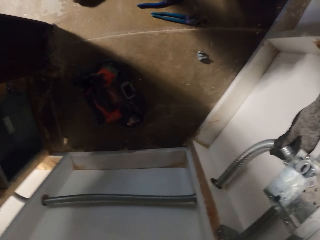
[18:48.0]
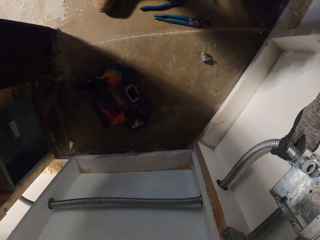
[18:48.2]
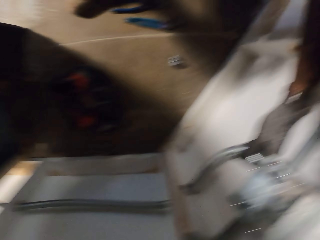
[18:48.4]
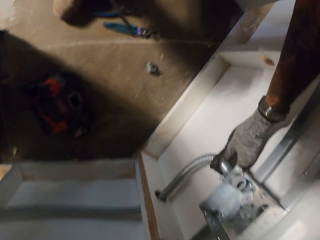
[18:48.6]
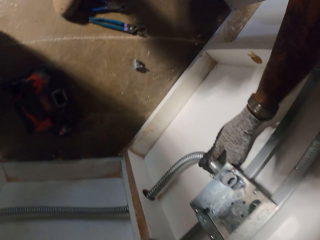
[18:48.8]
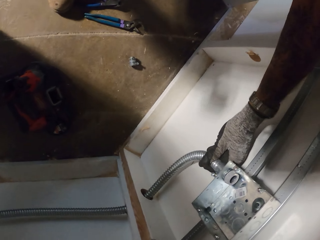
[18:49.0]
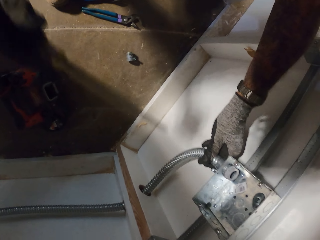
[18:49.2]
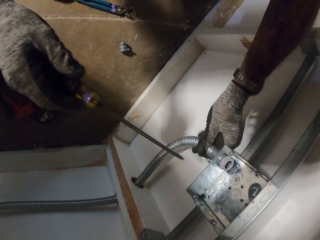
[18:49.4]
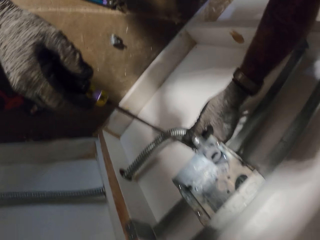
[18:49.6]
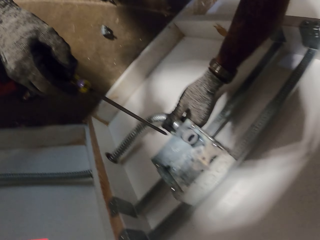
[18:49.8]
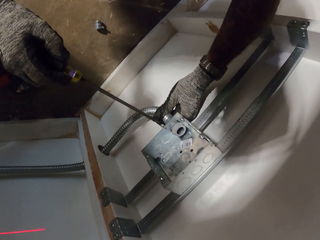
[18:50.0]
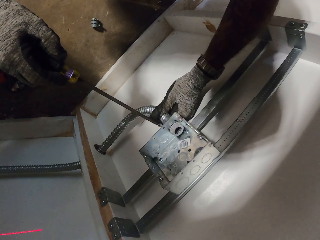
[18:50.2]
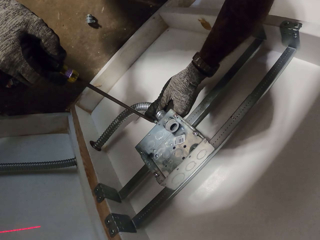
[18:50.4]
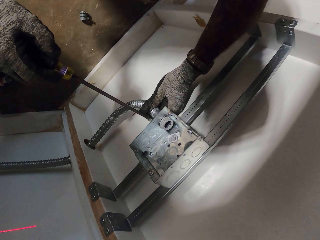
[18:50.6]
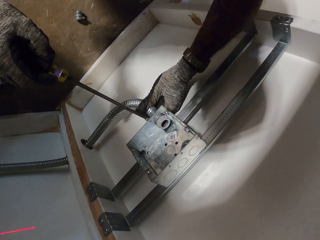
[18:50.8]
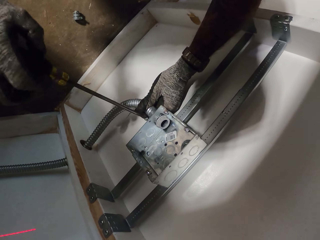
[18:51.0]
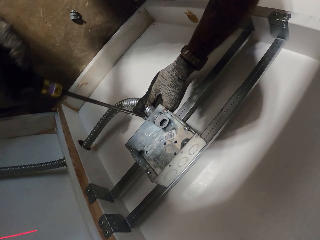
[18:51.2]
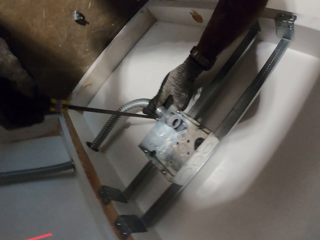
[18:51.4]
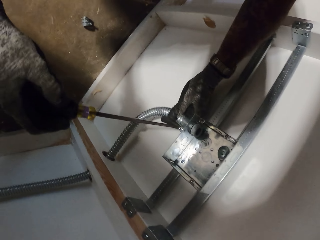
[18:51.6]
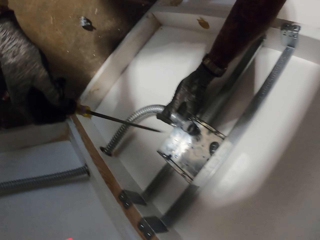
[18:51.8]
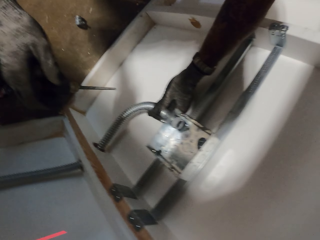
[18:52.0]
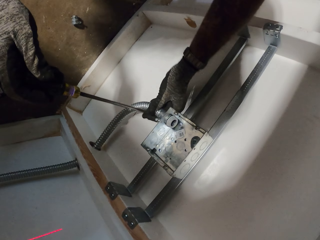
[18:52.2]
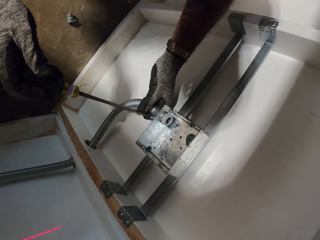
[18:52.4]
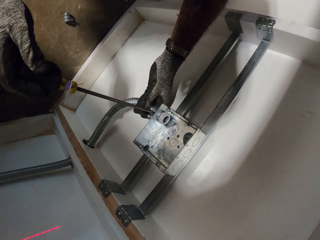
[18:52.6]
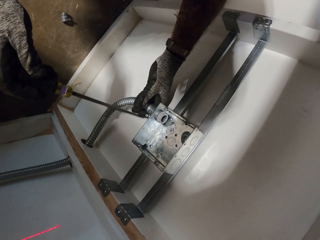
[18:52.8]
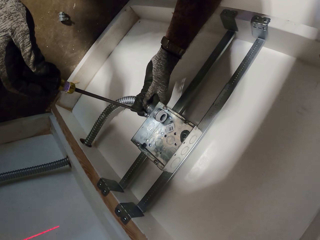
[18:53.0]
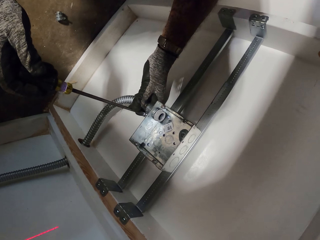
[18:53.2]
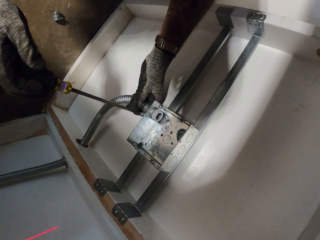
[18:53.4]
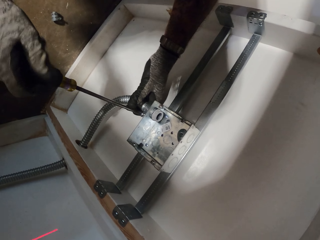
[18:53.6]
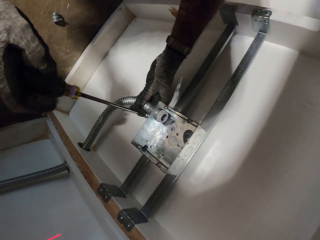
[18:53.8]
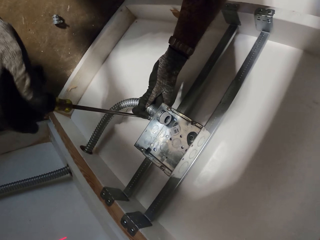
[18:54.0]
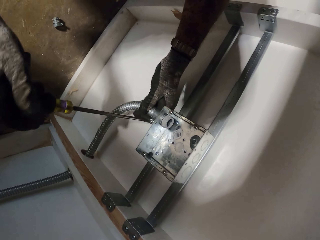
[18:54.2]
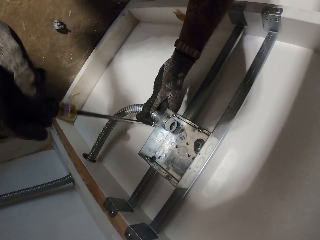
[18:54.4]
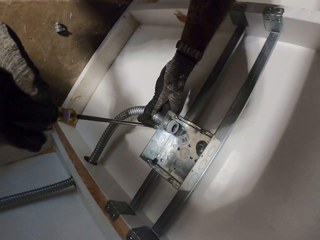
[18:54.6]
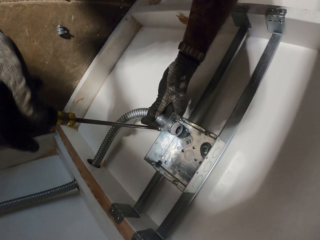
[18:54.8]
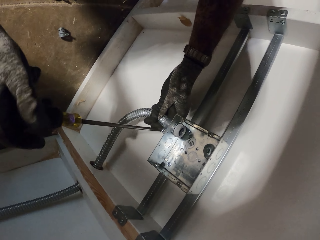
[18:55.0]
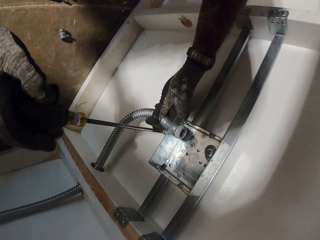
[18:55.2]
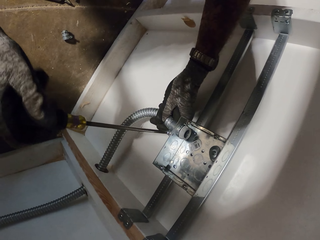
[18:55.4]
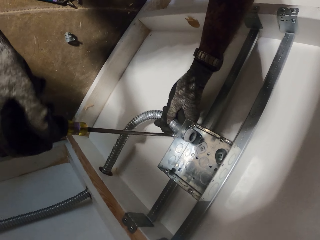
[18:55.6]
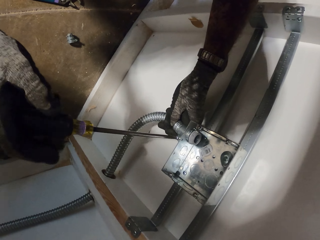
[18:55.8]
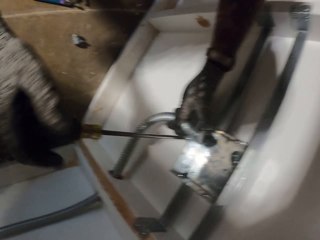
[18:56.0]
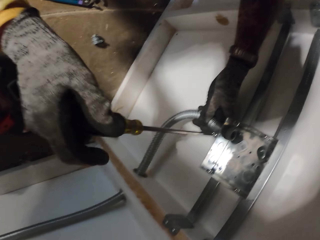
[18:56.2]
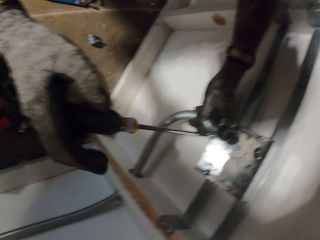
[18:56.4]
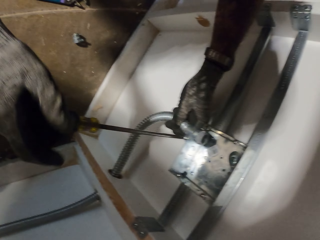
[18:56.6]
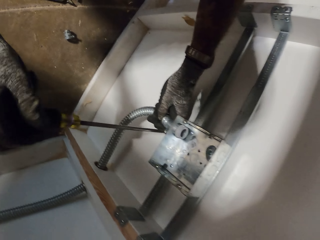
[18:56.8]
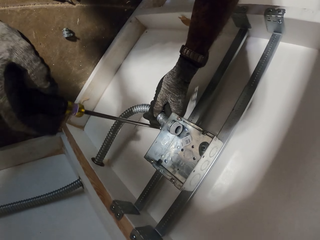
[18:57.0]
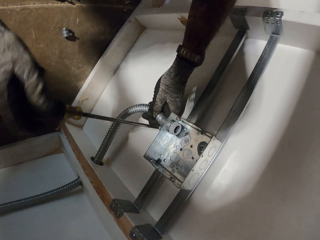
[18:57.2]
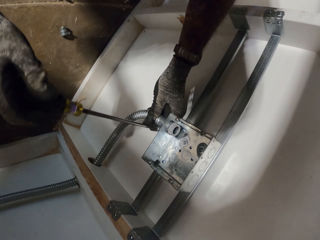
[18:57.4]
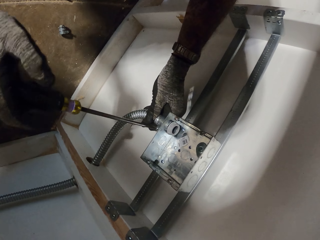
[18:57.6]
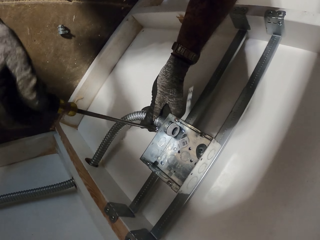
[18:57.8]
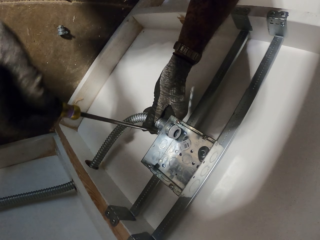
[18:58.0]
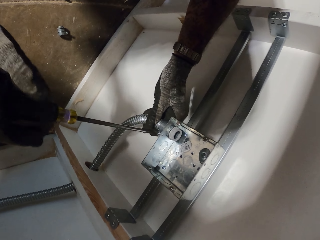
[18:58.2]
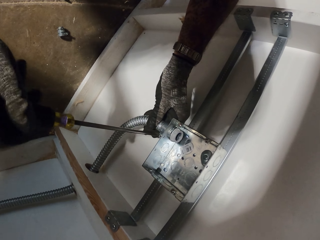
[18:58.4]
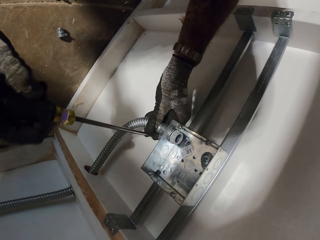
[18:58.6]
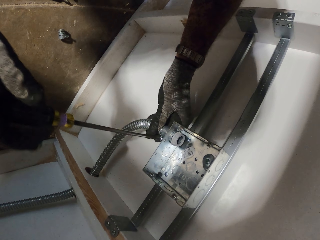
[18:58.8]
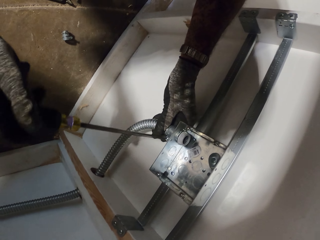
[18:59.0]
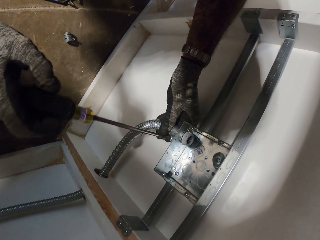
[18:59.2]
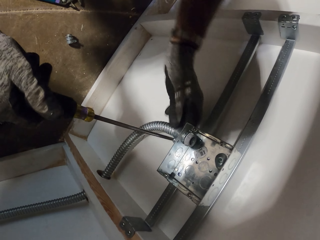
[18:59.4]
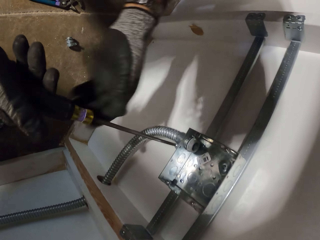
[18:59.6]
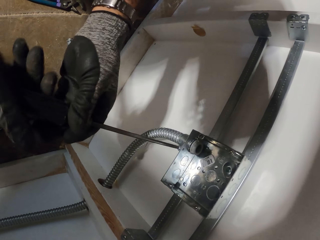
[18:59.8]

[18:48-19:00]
The camera wearer tightens the screw with the screwdriver.

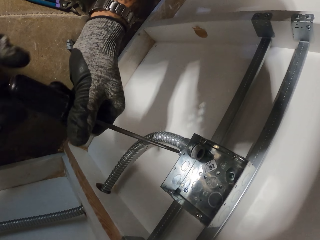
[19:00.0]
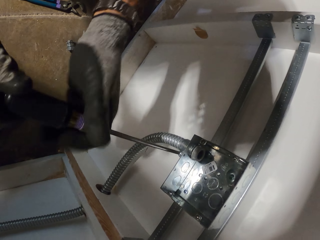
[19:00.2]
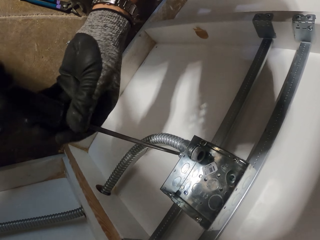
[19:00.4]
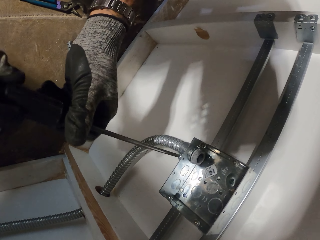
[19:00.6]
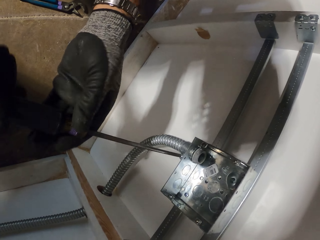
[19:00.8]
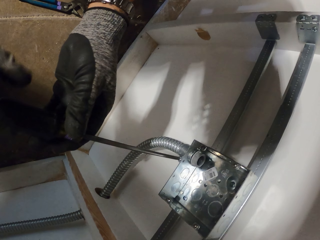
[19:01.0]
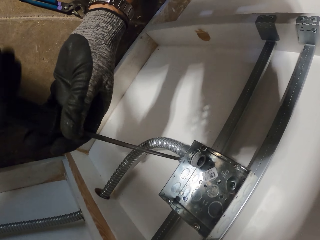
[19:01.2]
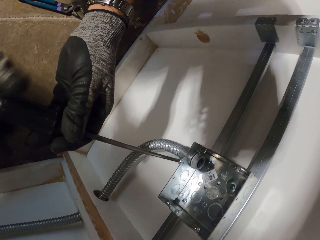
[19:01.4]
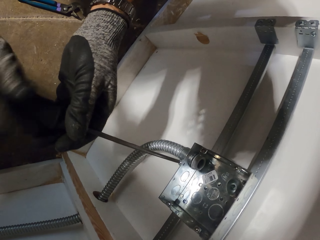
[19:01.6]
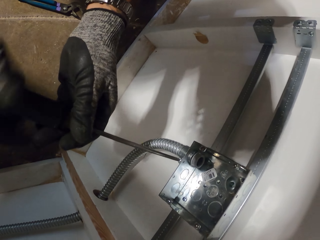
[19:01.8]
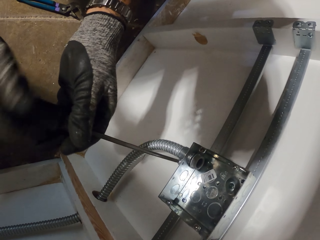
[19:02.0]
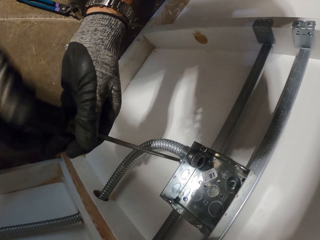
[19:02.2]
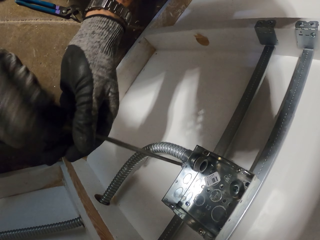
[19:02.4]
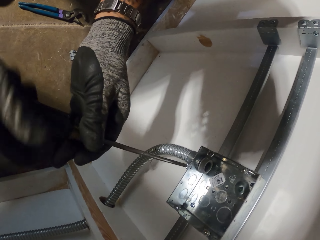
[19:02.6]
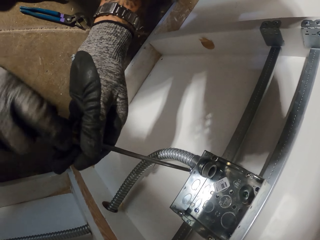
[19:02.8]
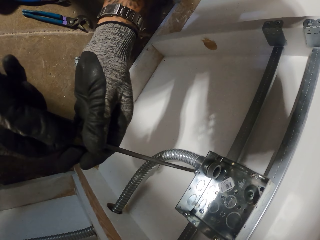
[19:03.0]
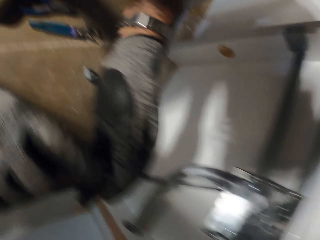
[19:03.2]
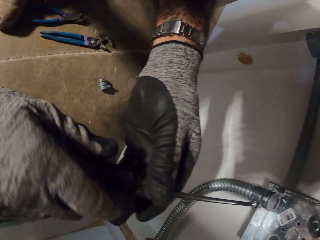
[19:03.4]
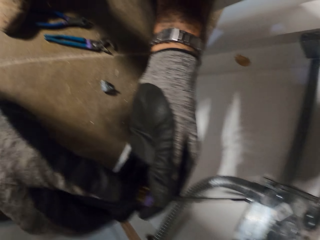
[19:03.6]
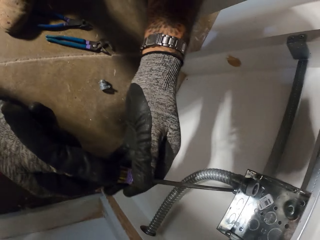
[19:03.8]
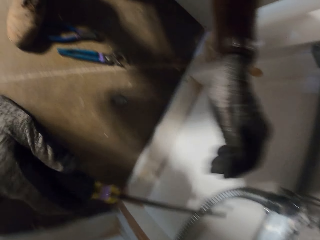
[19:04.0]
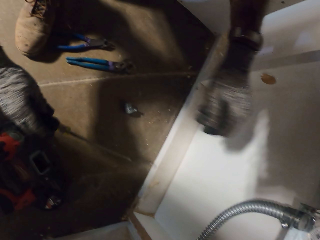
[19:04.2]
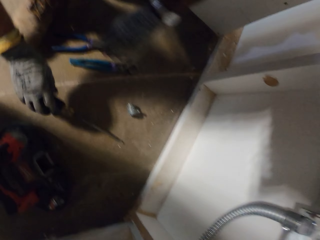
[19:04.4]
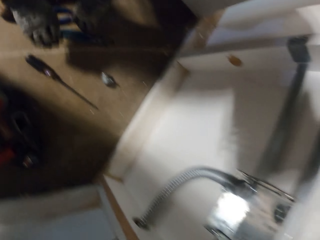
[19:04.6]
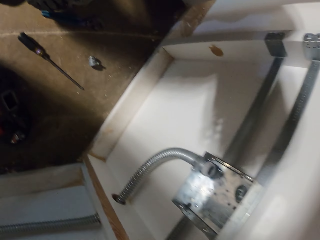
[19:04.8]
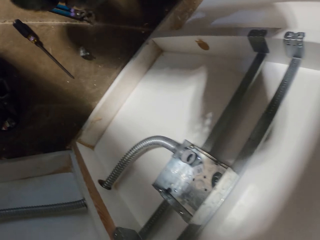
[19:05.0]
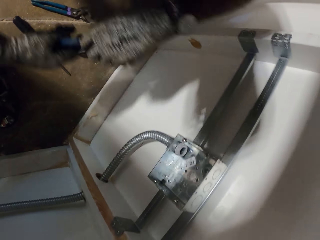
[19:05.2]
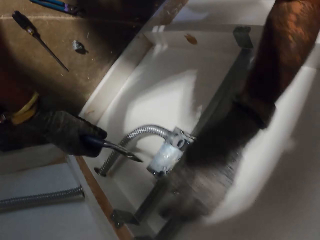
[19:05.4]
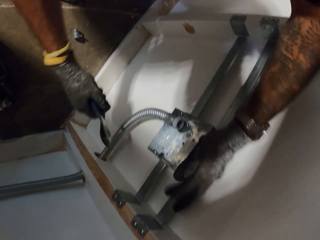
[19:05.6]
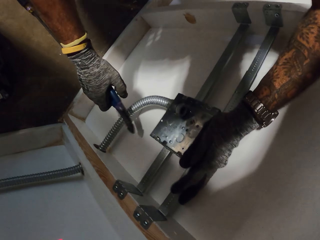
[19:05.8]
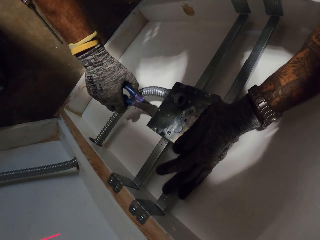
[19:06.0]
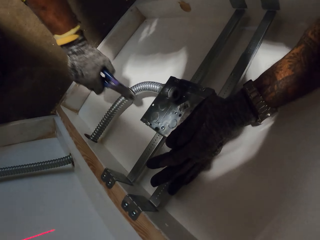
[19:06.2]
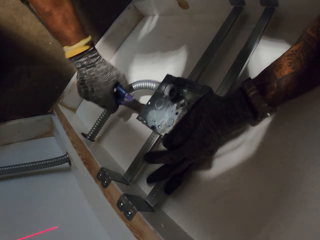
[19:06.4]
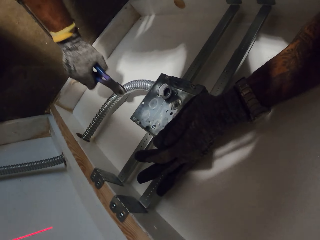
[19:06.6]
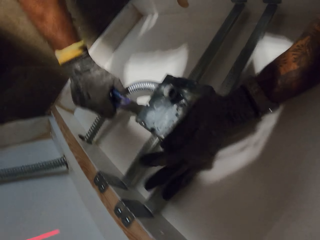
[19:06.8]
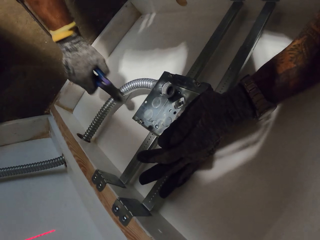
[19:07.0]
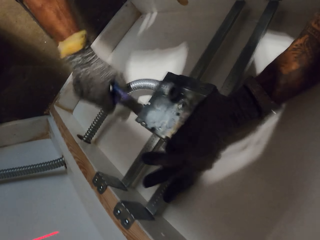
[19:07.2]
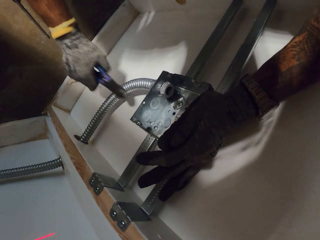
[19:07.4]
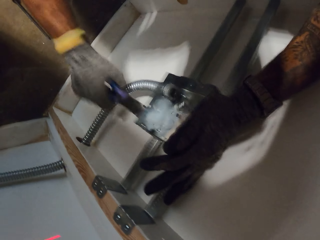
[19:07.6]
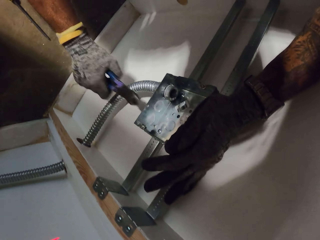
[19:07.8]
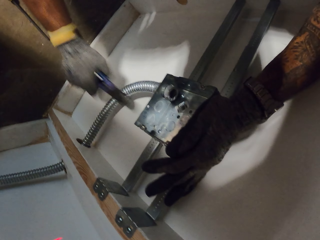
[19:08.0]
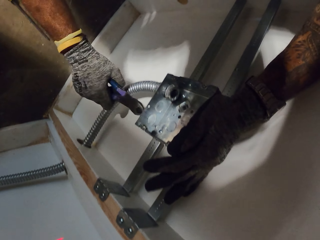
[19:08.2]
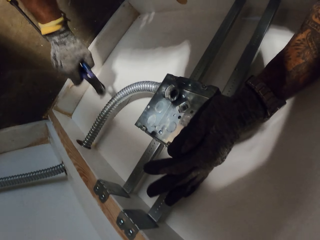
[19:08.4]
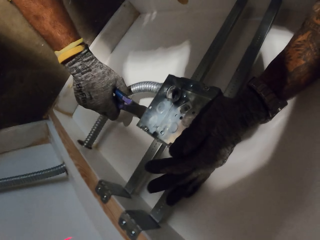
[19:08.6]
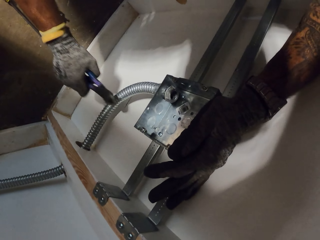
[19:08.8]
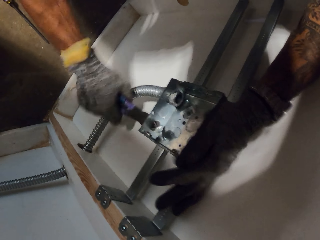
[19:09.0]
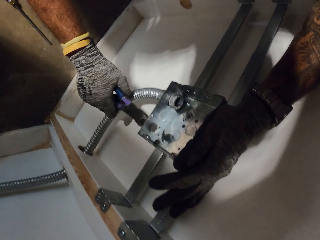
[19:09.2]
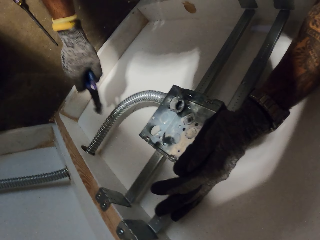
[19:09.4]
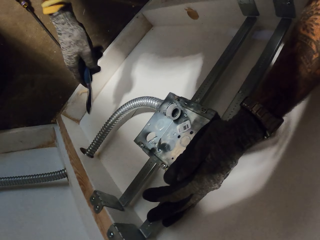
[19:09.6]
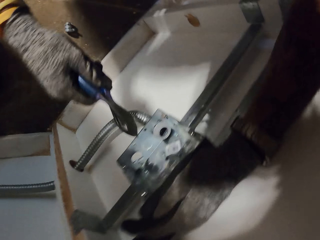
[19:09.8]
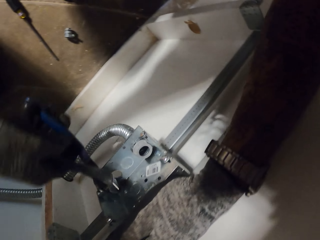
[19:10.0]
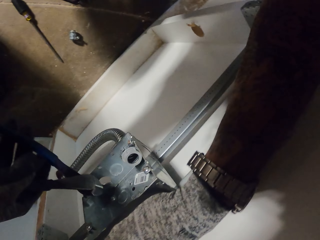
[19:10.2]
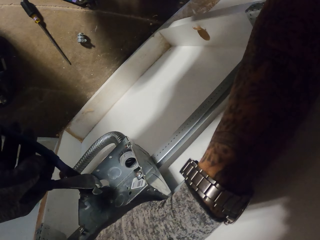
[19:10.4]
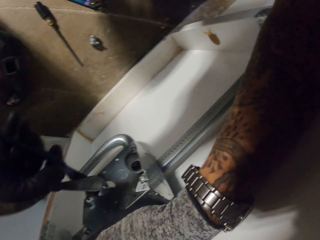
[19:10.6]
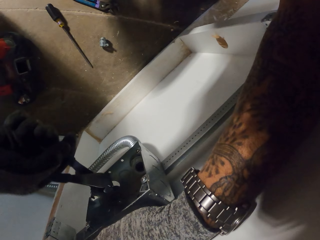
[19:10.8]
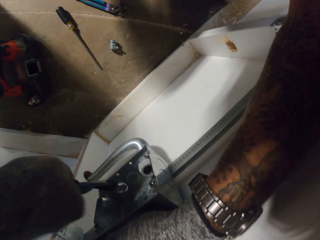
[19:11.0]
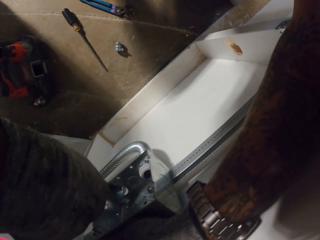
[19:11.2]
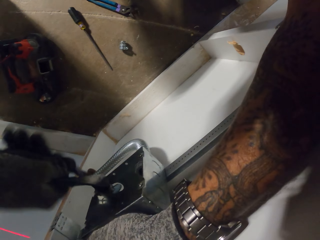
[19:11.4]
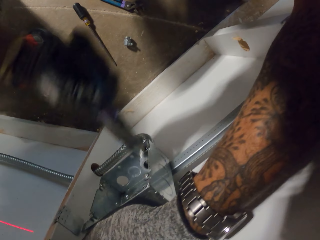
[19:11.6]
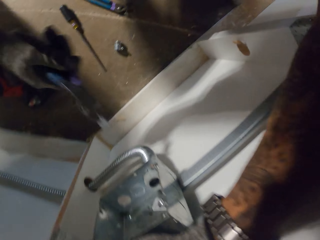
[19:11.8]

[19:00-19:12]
The camera wearer puts the screwdriver on the floor. They pick up pliers. They hit the metal box with the pliers. They remove something from the metal box.
